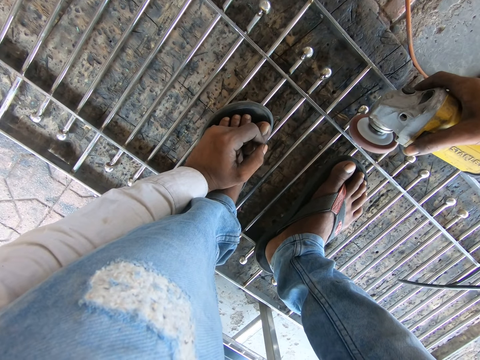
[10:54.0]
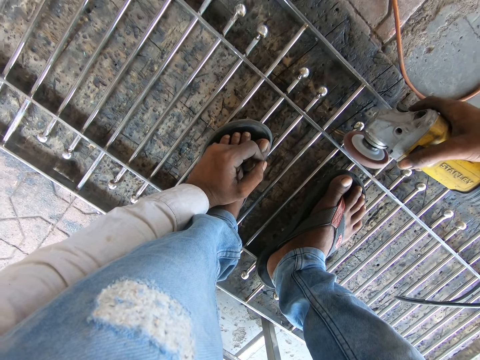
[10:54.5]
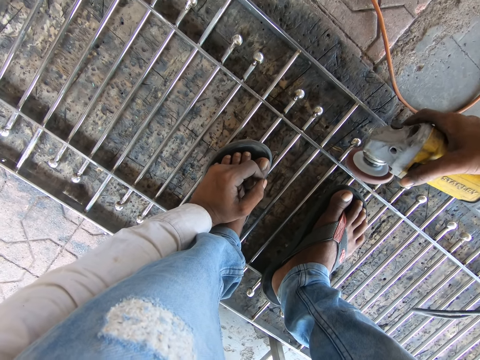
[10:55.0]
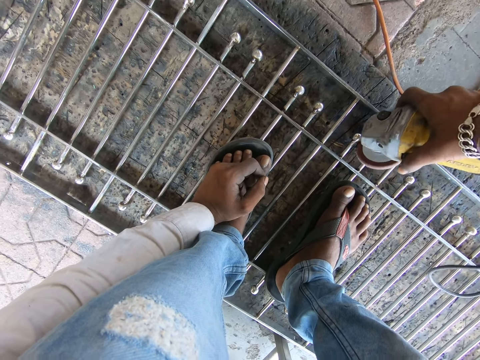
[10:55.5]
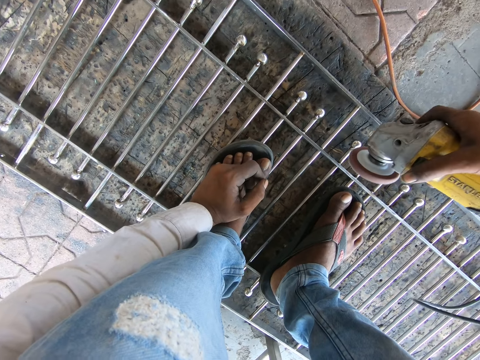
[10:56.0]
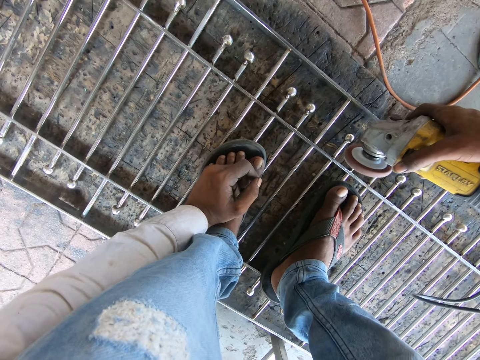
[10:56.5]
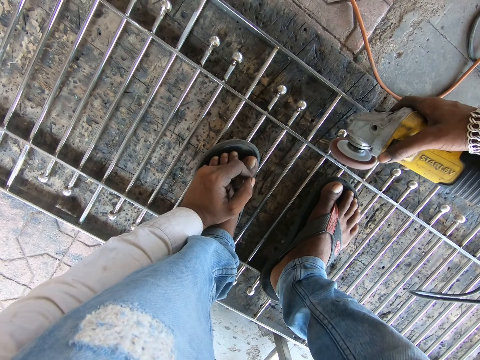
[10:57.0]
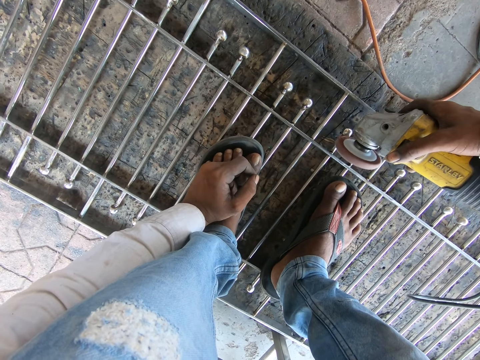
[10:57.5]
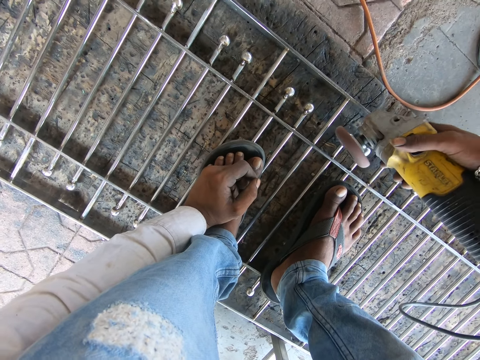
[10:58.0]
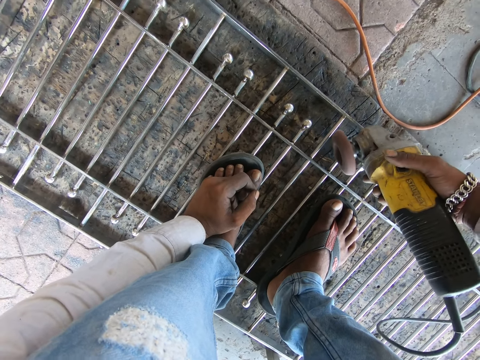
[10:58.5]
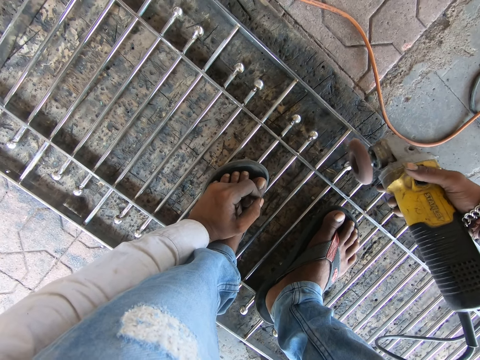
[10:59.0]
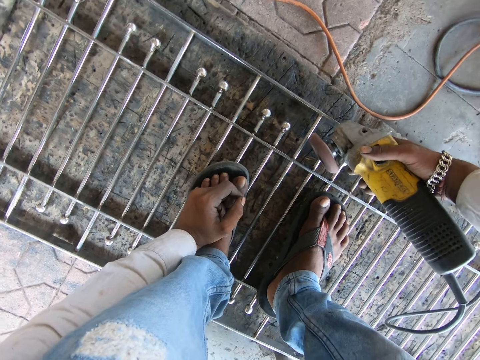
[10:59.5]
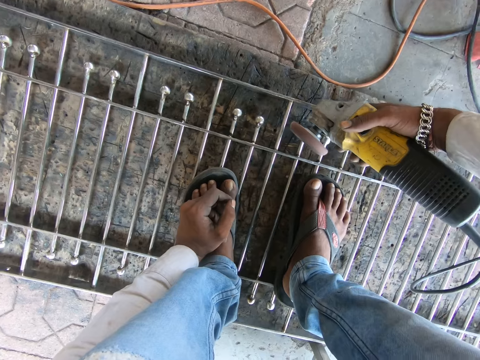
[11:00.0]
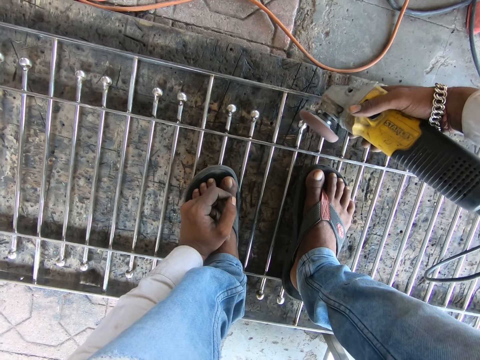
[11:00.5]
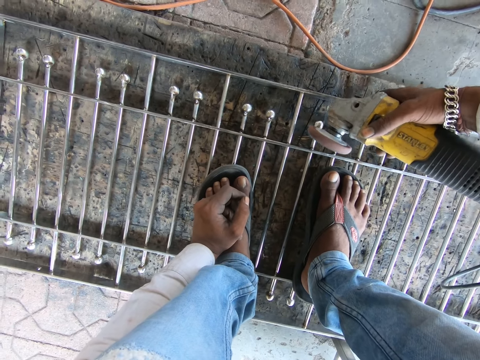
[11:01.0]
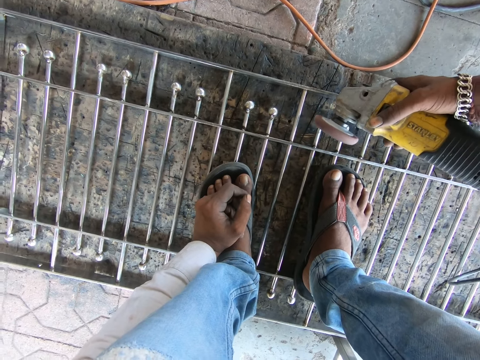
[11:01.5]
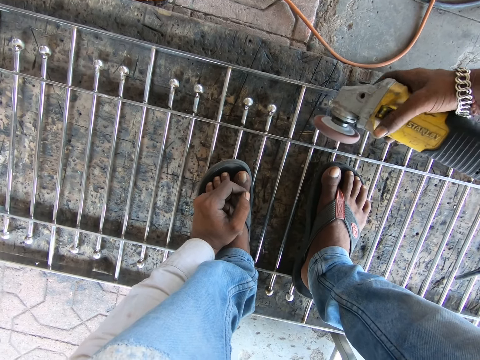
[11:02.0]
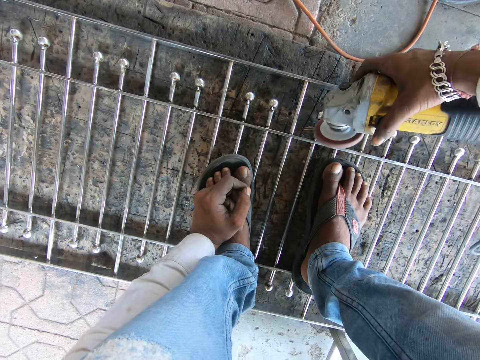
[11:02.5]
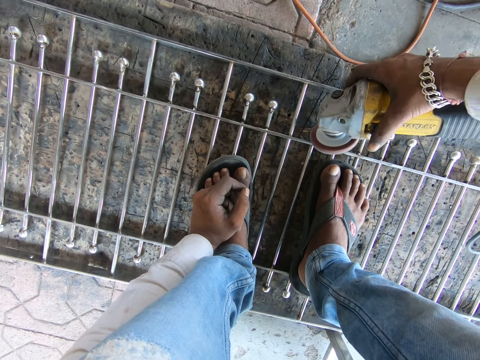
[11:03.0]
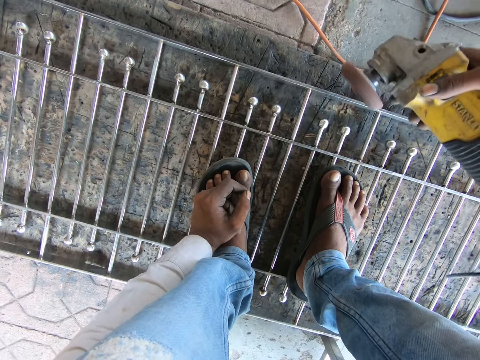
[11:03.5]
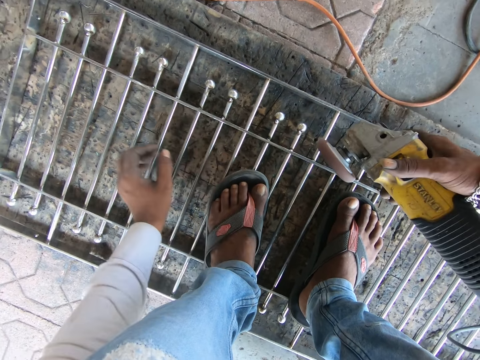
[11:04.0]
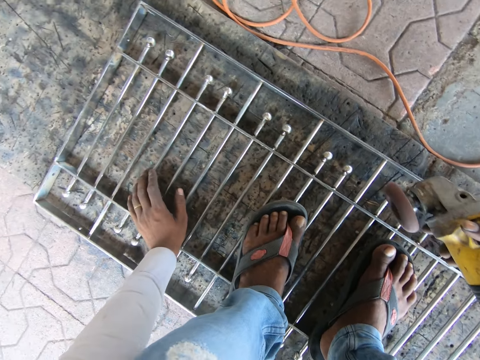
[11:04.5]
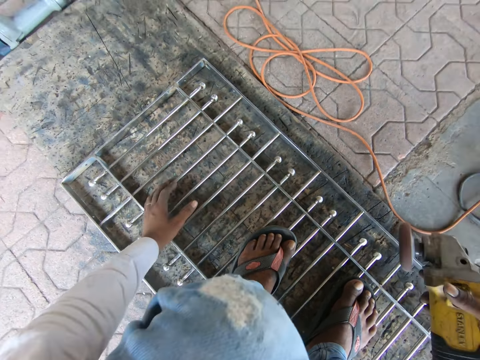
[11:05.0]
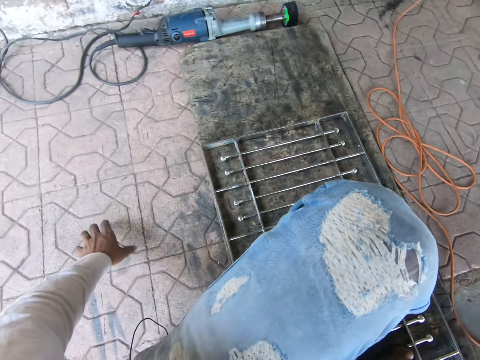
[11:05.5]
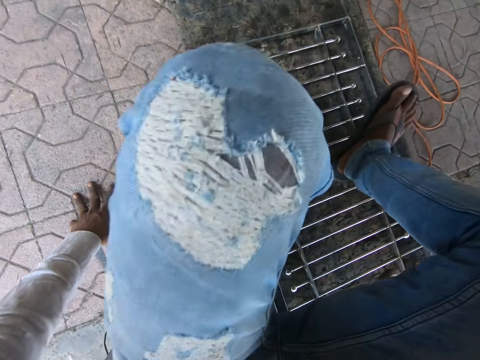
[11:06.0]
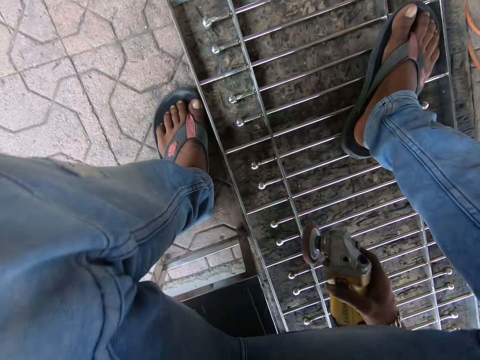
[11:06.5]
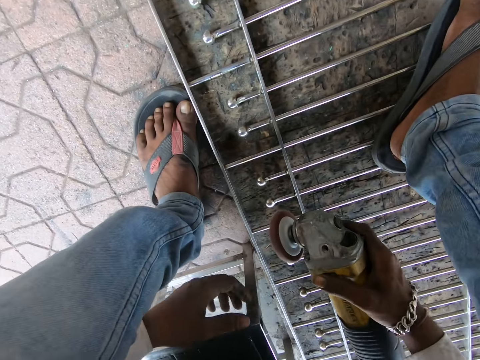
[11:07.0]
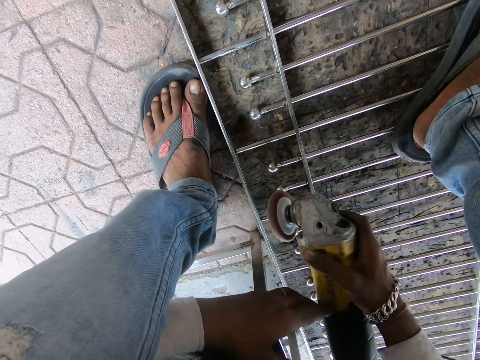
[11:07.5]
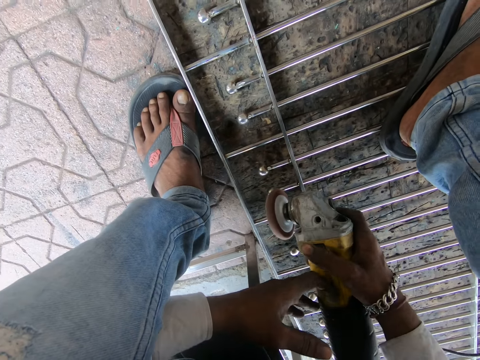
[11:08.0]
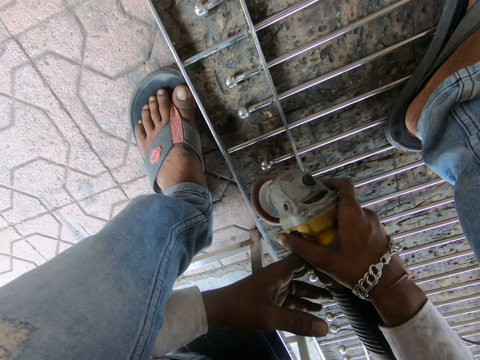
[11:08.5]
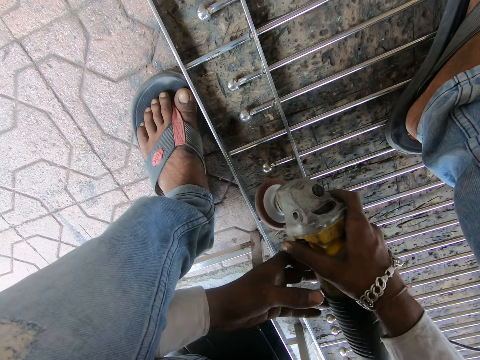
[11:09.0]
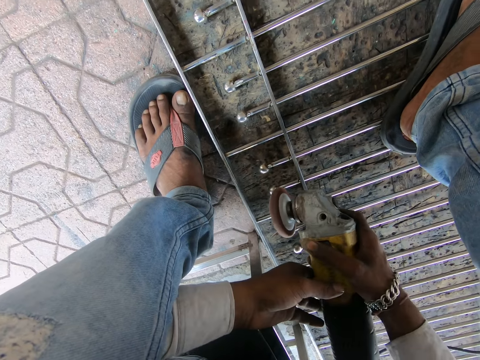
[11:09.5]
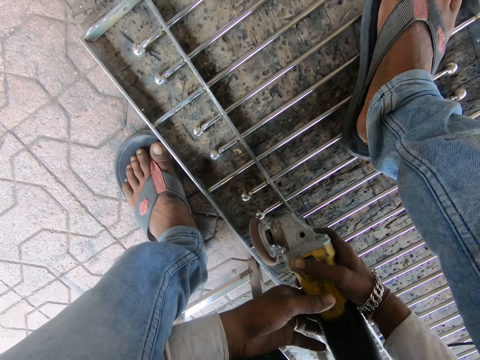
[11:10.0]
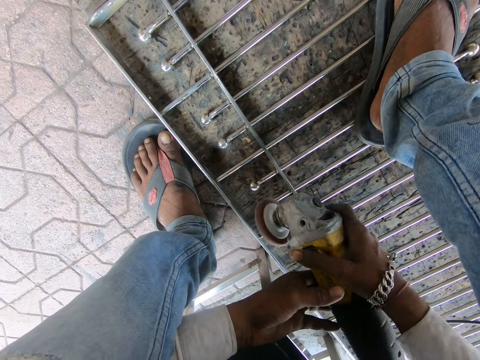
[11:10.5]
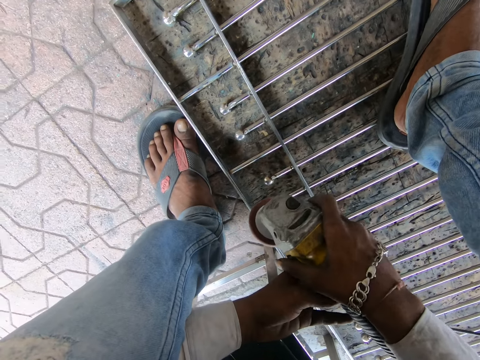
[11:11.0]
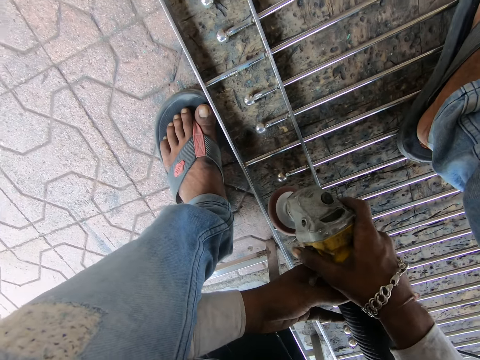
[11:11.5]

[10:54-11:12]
The camera wearer puts his left hand on the railing. He puts his left hand on the floor. He adjusts himself on the railing. He files the rod in the railing with the filing machine in his right hand. He welds the metal poles with the welding machine.

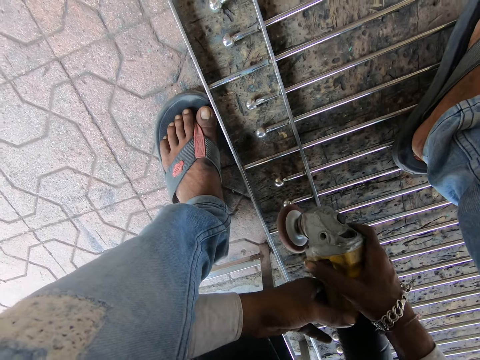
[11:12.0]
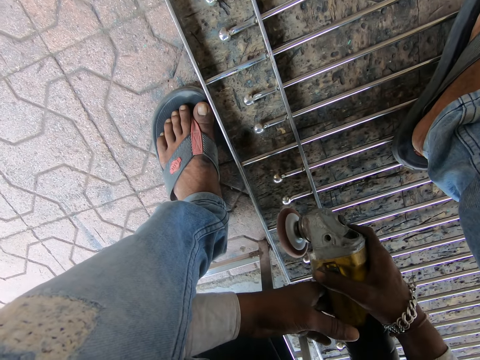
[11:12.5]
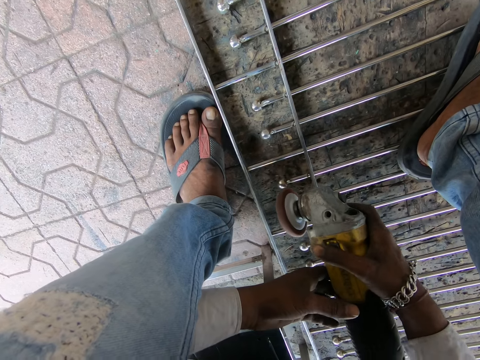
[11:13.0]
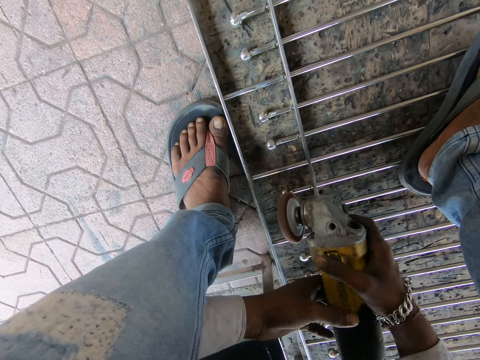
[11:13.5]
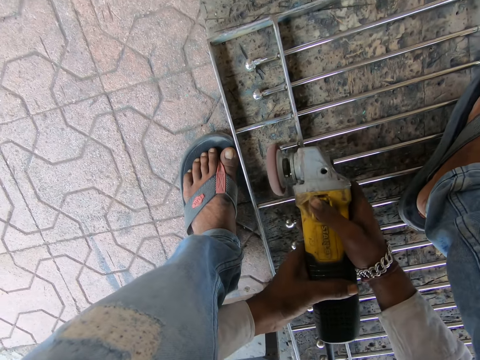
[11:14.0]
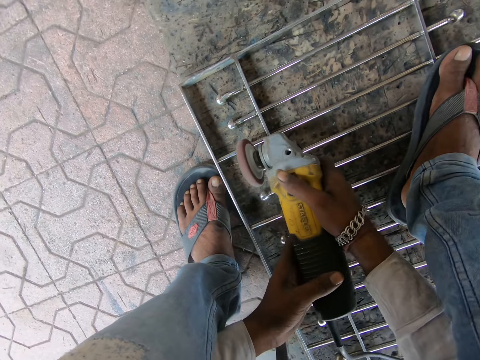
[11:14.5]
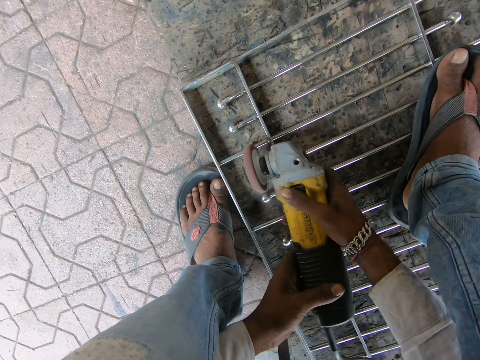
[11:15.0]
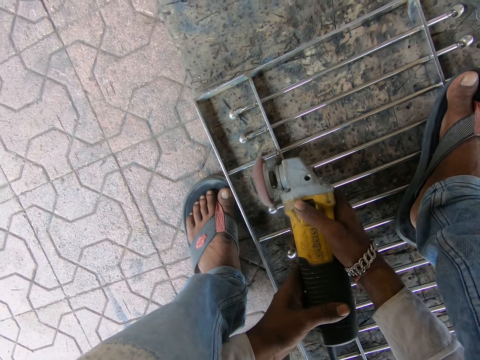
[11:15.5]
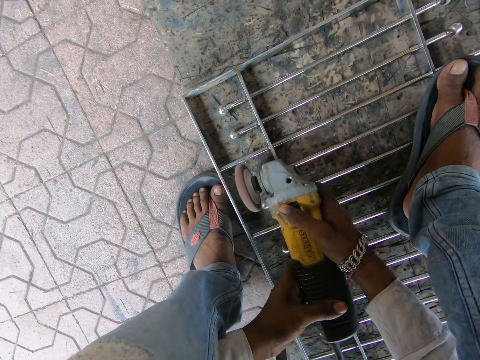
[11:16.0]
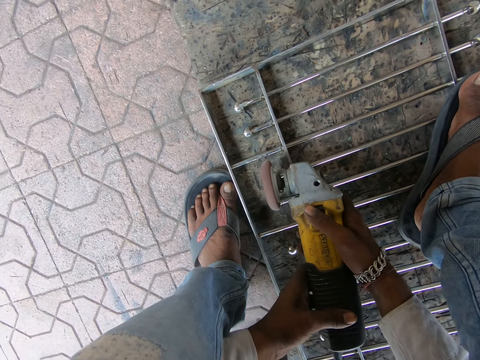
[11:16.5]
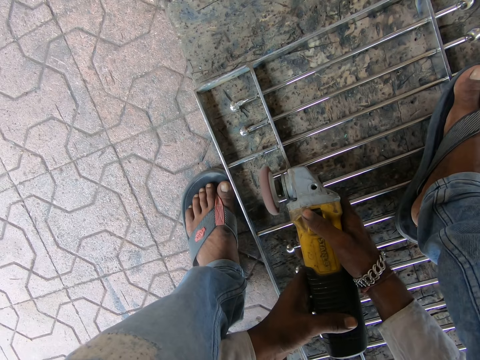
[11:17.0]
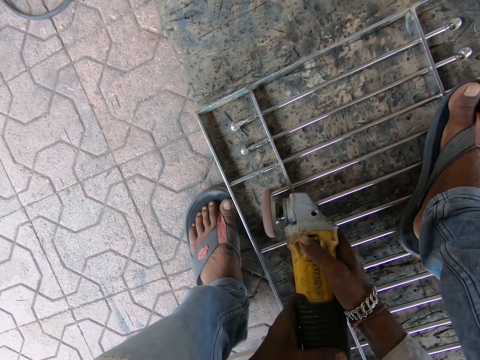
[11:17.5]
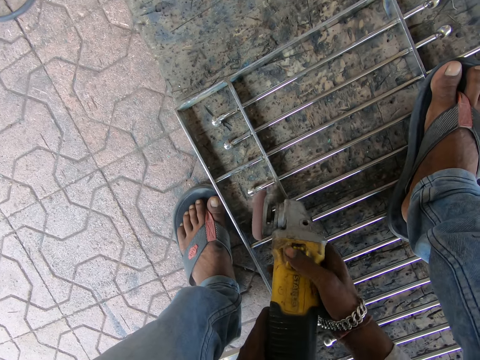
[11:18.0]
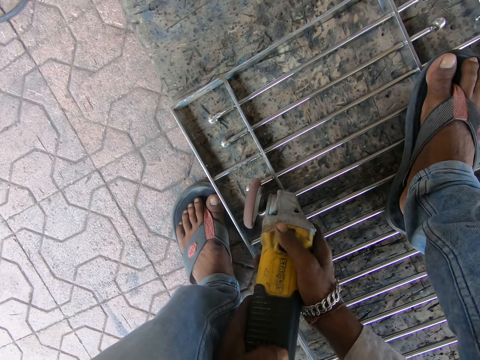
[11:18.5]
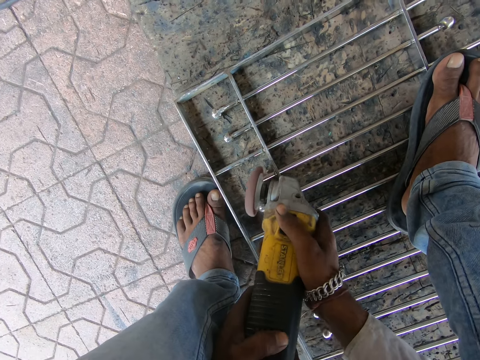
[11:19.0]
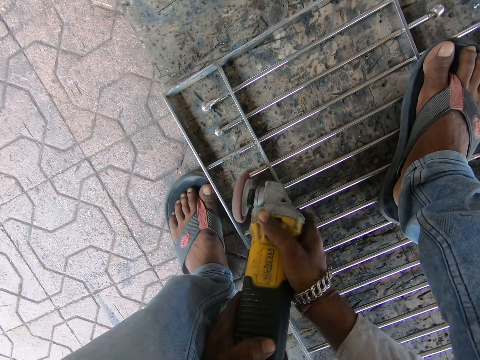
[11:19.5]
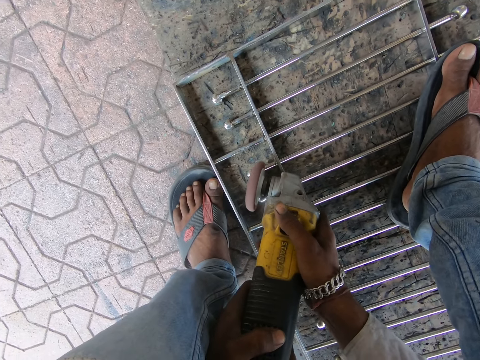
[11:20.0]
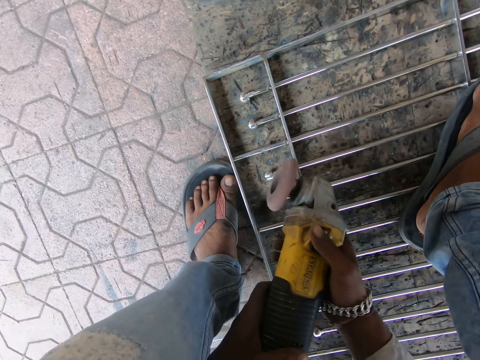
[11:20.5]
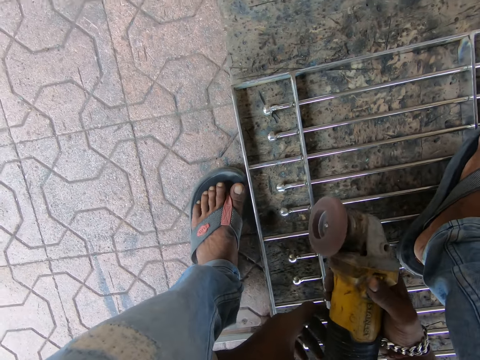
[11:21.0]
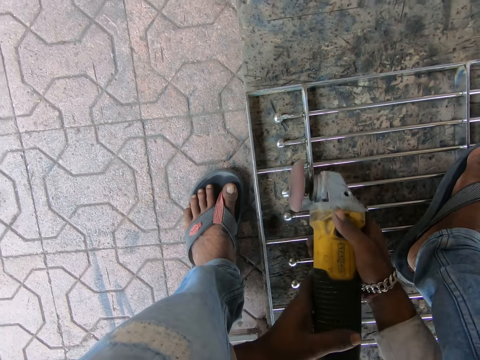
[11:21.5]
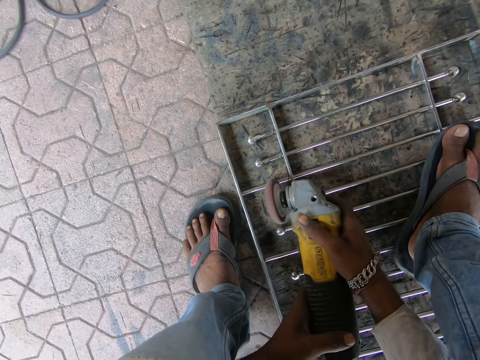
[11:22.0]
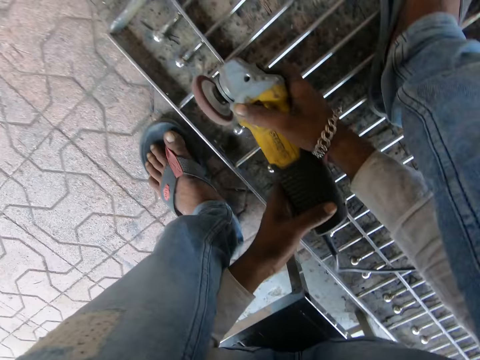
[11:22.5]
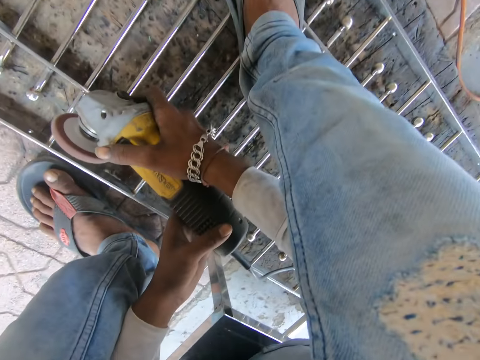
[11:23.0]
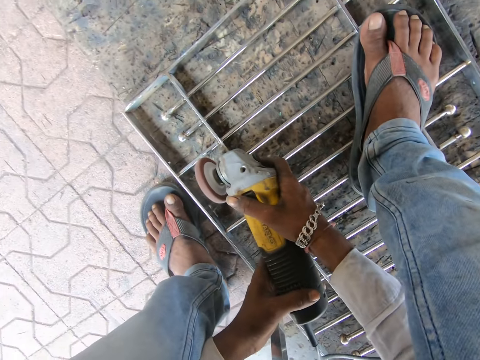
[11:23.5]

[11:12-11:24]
The camera wearer files a rod in the railing with the filing machine in his hands. He files the rod in the railing with the filing machine in his hands again.
